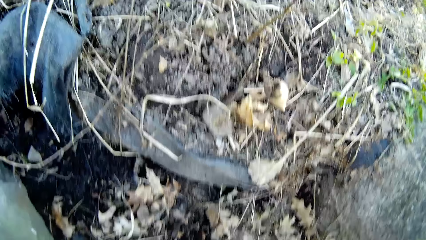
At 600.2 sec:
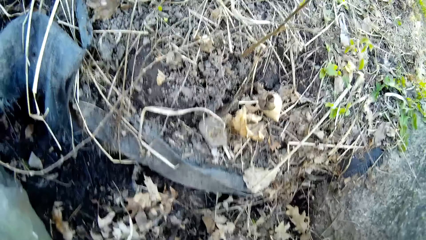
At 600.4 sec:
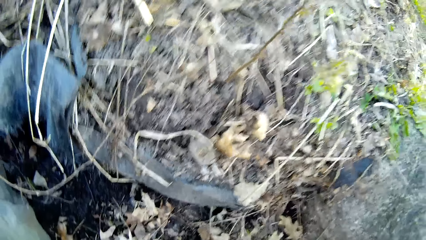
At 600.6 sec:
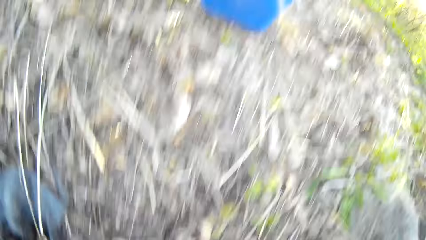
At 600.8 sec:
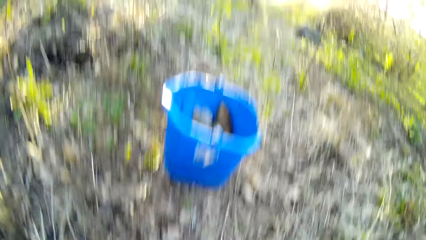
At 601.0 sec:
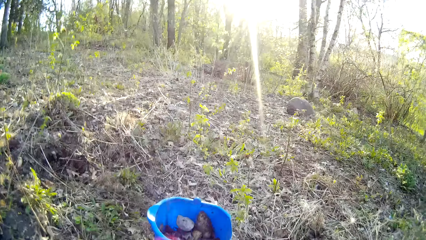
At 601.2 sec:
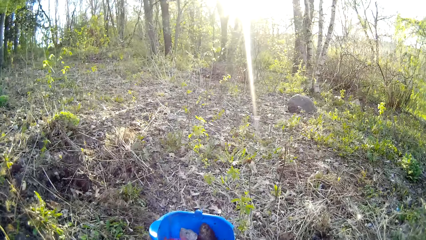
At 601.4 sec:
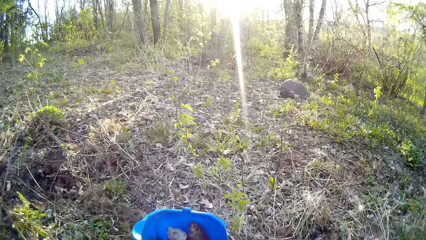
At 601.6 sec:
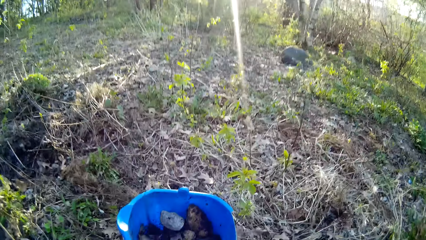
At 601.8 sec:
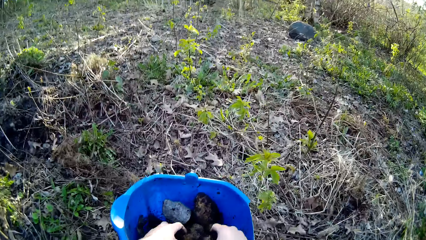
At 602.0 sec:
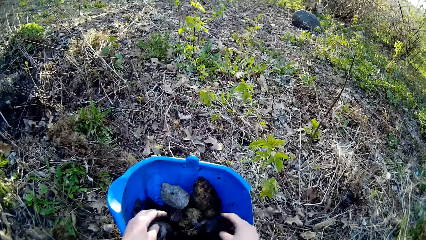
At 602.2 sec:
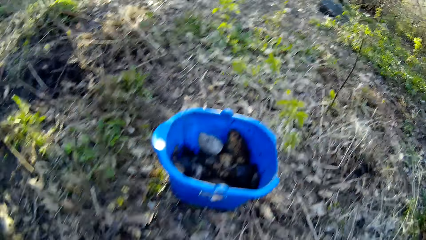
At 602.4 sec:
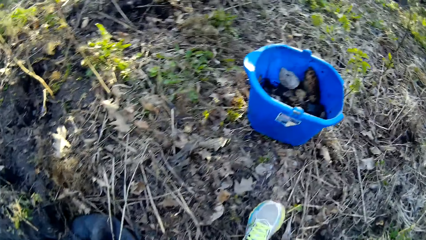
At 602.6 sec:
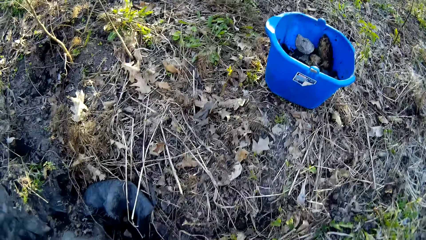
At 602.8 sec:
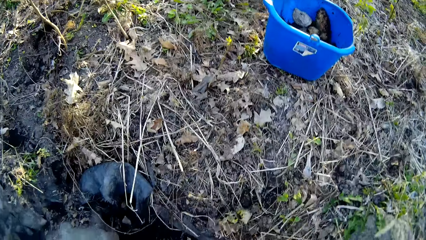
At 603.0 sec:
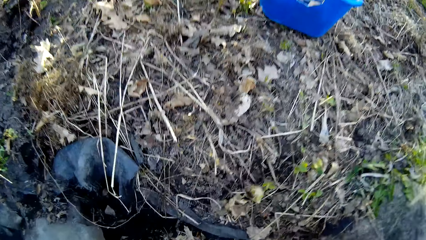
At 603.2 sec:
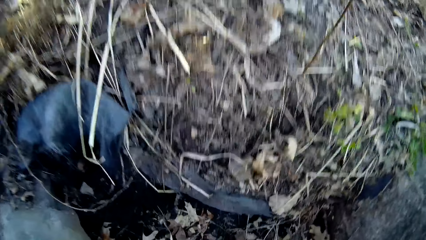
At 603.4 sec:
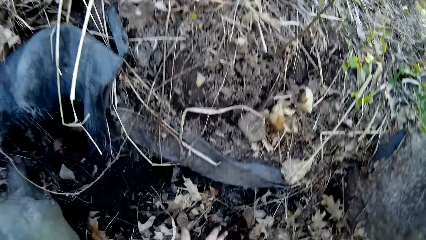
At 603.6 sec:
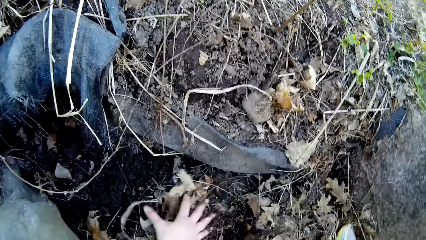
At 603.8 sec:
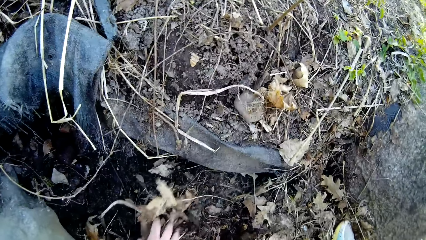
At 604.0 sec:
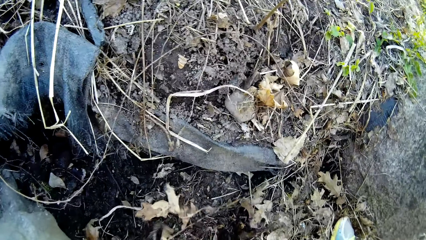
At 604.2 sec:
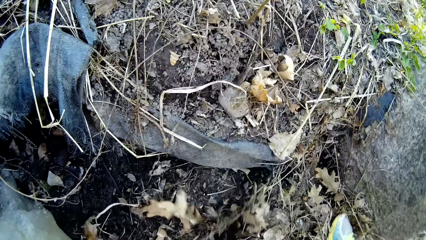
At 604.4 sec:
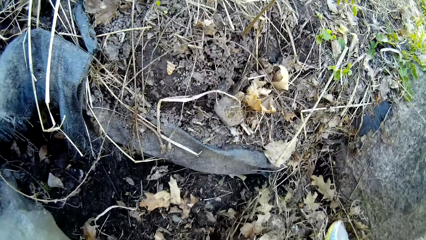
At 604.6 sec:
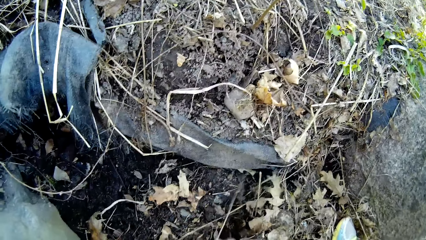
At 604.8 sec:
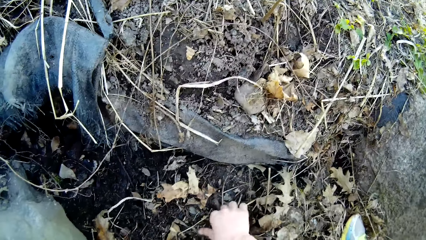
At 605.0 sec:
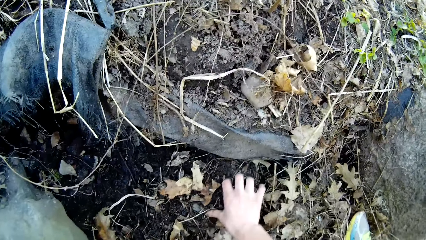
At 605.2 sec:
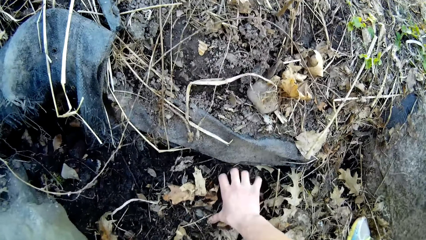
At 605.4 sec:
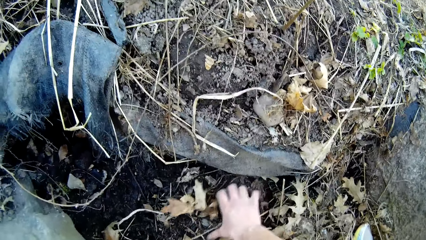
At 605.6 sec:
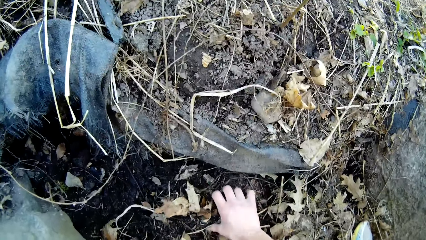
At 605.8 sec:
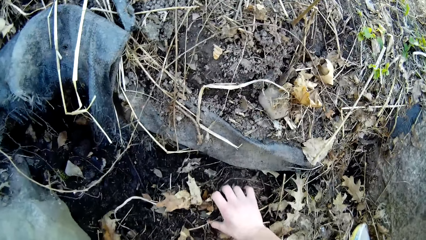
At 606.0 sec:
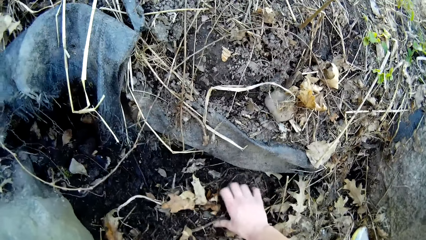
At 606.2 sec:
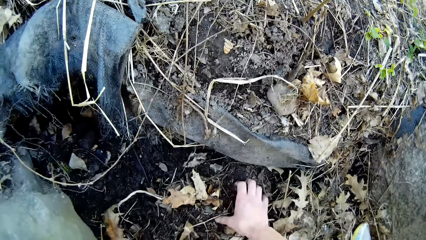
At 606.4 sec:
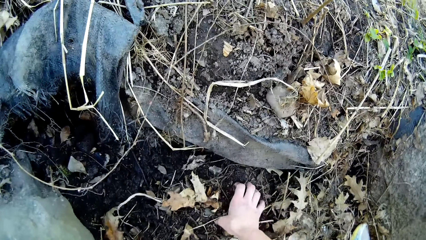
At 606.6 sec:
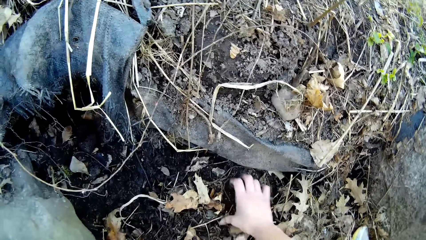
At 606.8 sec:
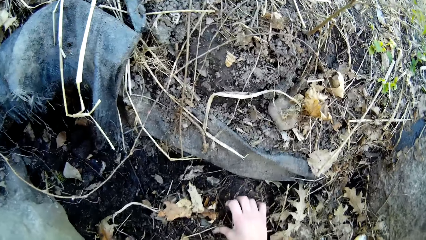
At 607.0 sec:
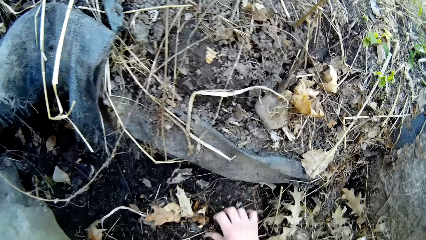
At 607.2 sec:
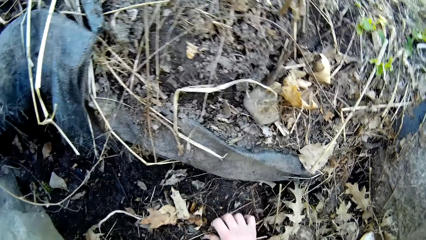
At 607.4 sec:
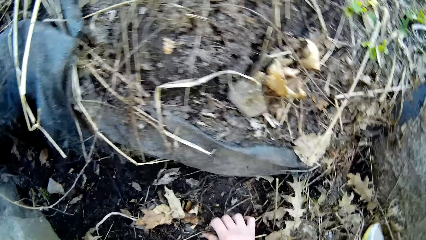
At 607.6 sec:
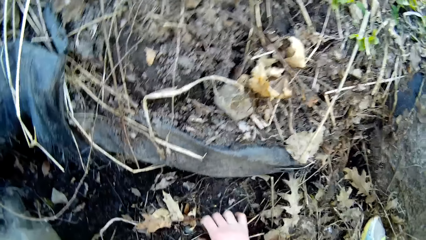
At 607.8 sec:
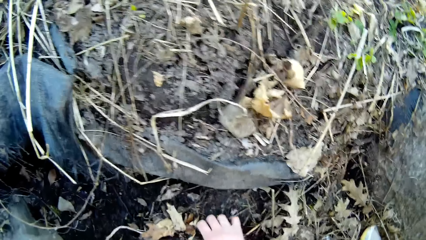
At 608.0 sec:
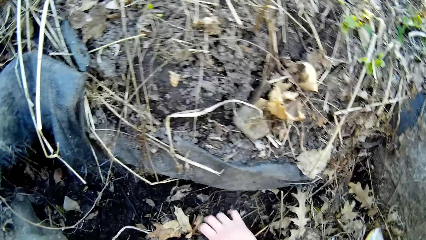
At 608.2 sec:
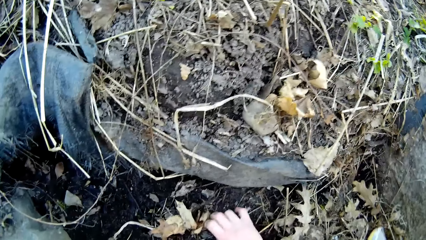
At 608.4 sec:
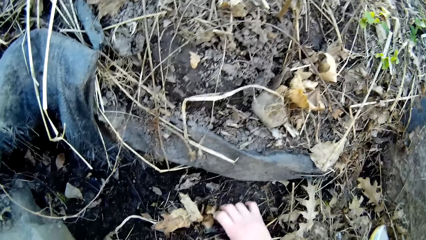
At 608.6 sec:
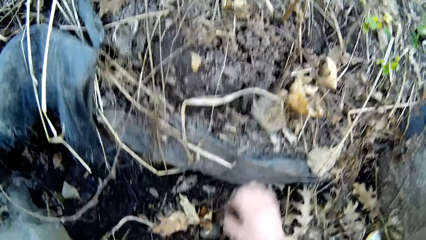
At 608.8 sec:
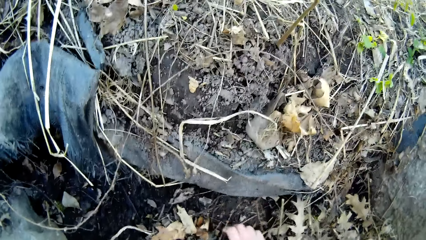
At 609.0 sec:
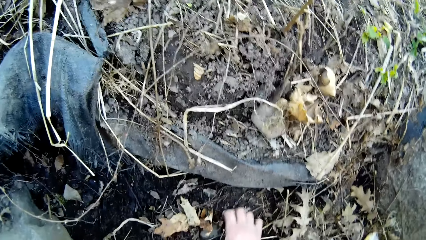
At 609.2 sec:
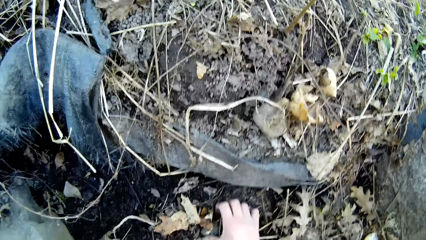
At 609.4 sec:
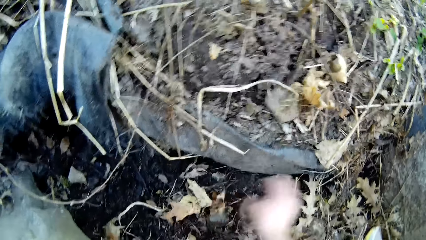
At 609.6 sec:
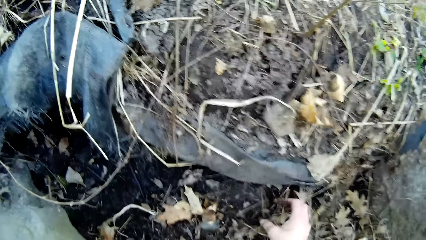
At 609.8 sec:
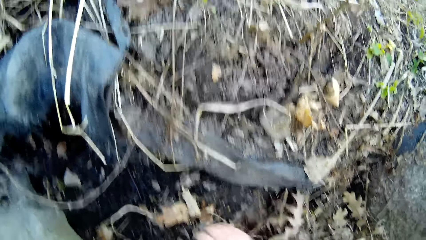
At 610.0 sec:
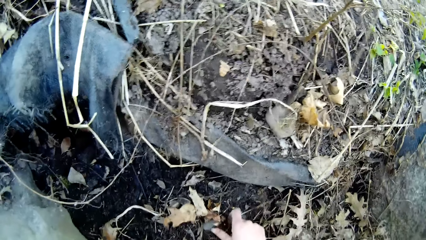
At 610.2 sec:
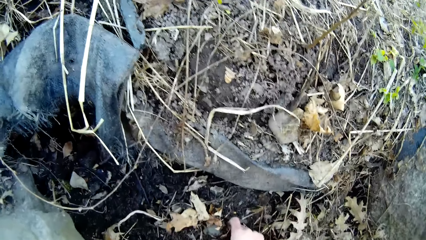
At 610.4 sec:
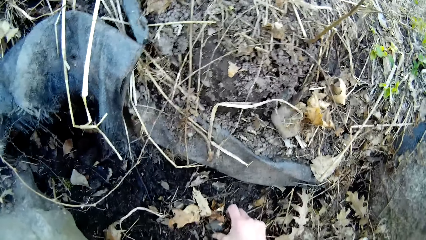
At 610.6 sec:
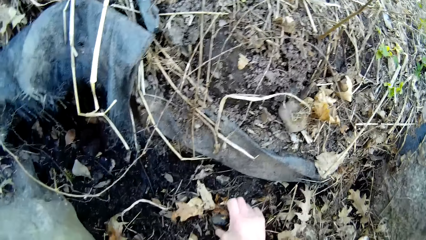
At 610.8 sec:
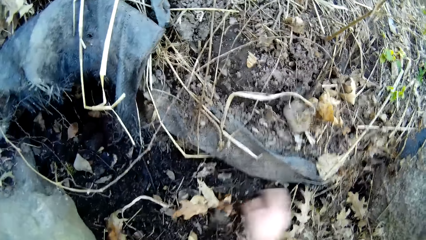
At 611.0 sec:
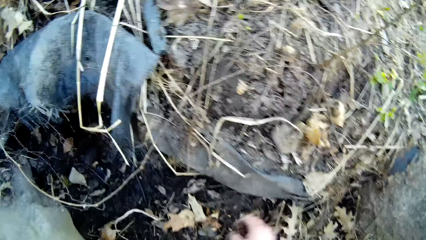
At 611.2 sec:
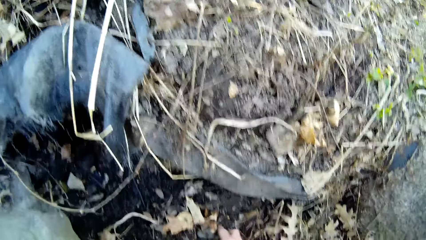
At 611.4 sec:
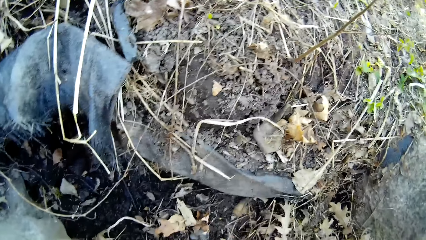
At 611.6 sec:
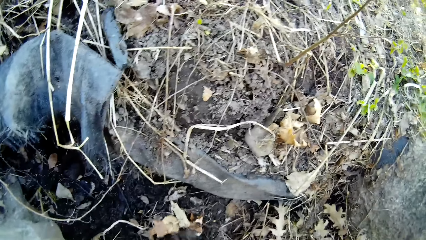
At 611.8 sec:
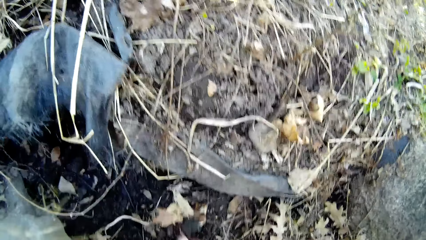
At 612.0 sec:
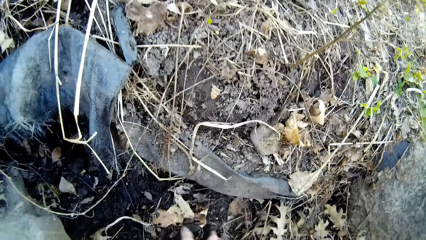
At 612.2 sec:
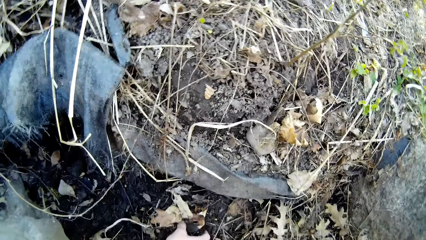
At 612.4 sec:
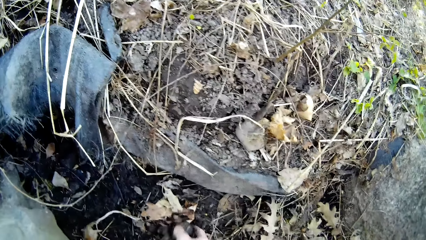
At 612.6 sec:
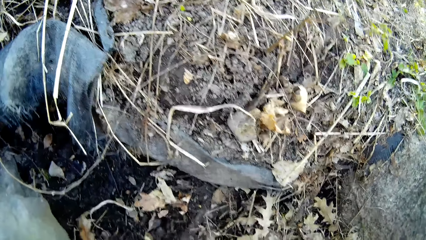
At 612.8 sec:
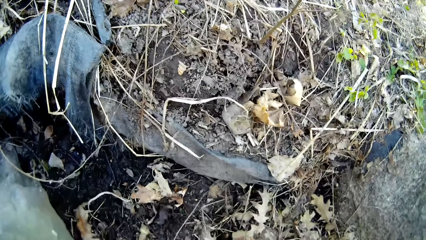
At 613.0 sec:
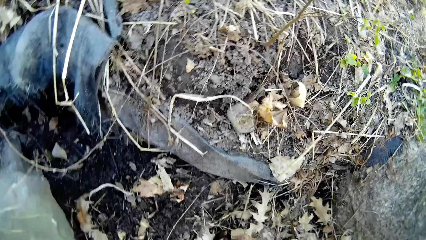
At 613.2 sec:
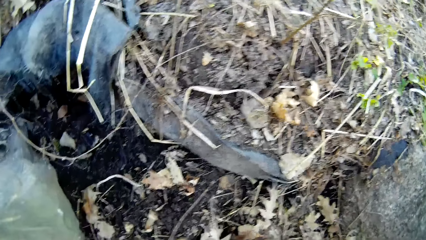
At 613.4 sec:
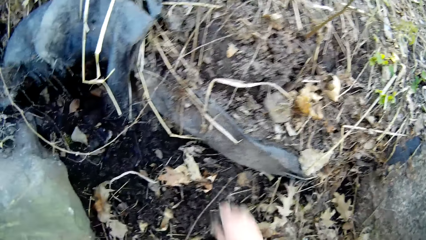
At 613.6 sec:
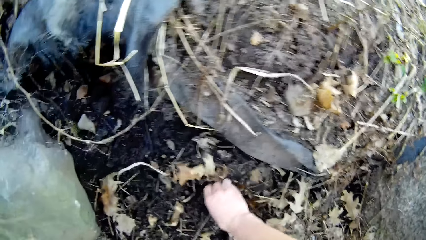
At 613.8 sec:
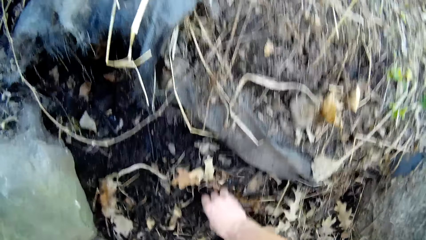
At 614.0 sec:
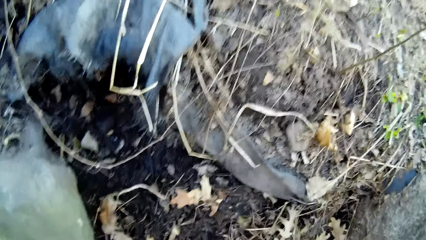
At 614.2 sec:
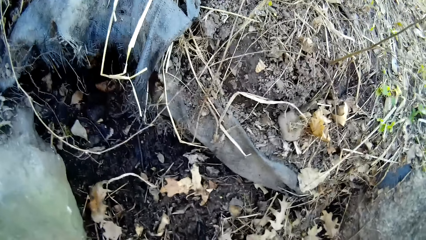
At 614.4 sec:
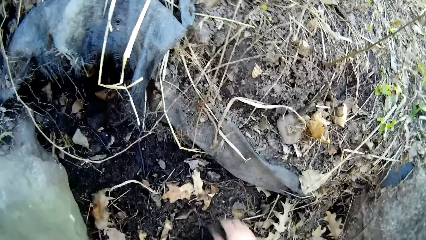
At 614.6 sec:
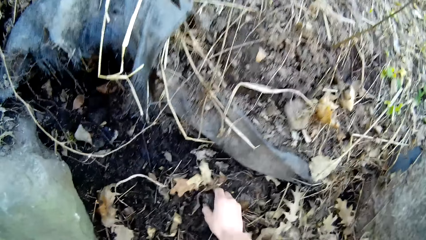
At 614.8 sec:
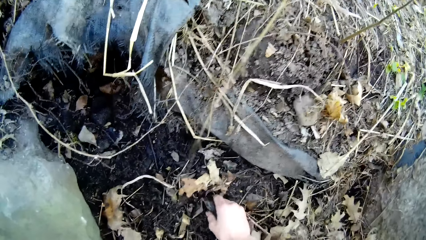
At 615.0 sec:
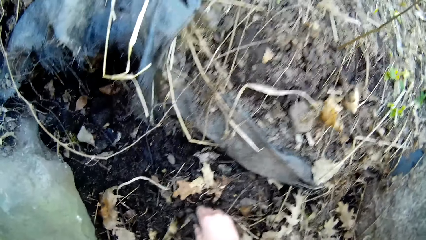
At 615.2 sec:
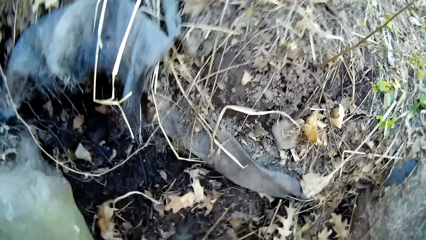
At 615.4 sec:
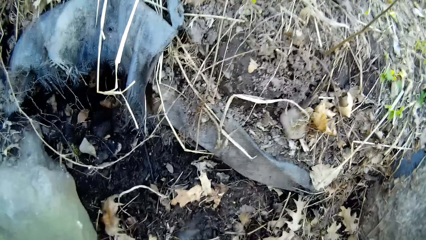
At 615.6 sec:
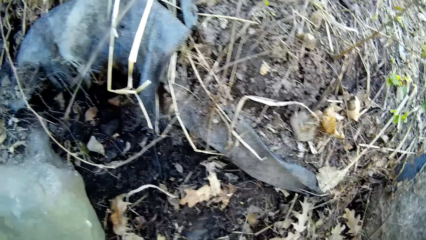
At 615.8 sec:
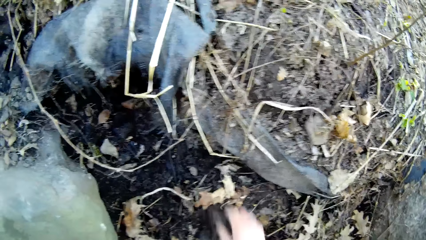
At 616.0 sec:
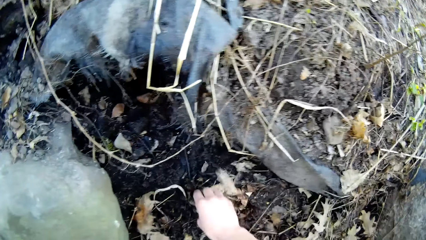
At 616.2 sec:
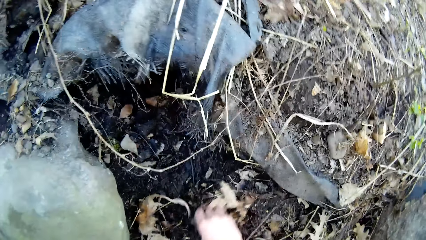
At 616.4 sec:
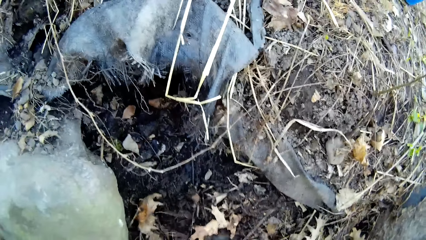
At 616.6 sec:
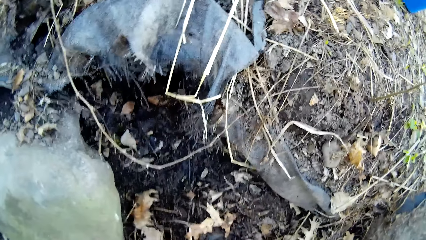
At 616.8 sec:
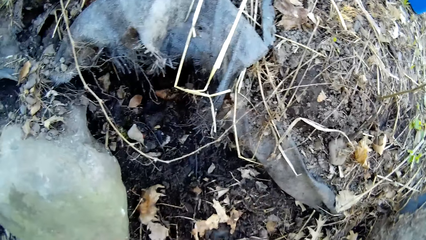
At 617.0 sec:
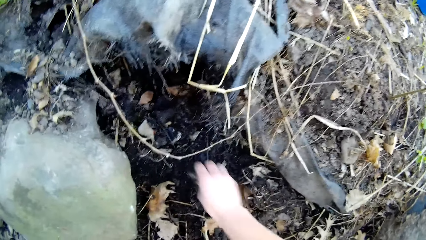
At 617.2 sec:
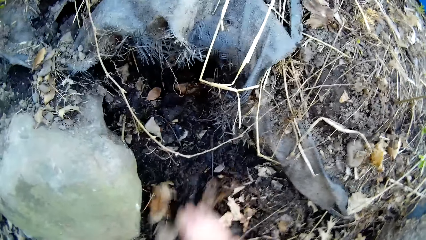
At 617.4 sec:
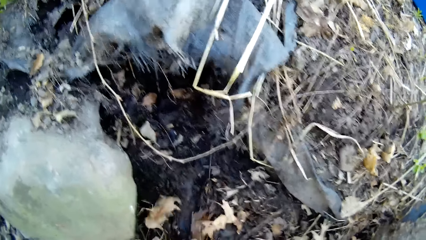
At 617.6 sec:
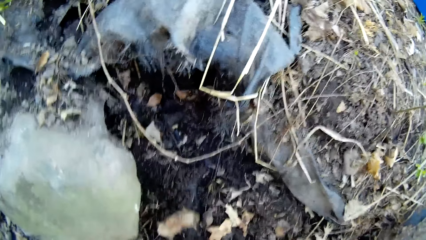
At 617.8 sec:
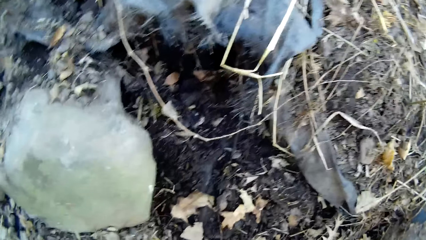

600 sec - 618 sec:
The camera wearer throws the pieces of stone into the bucket with both hands. He clears dry leaves on the ground with his right hand. He picks a piece of stone from the ground with his right hand. He clears the dry leaves on the ground with his right hand.
